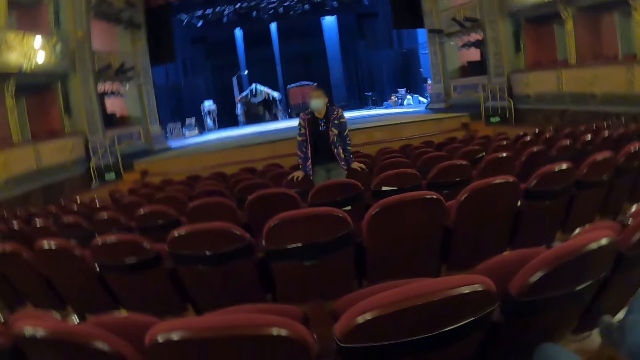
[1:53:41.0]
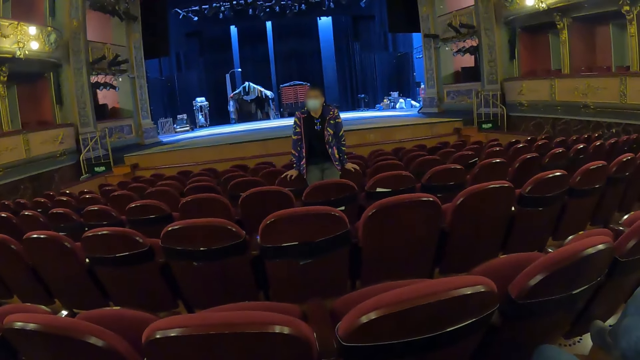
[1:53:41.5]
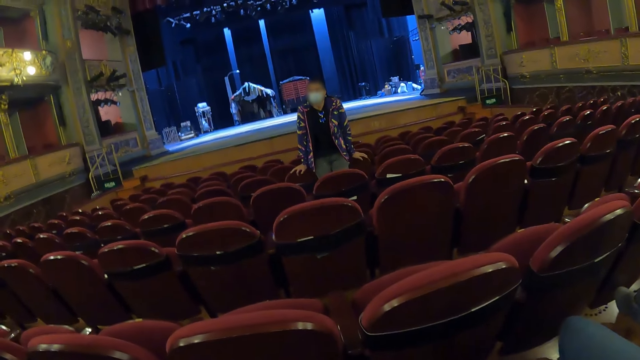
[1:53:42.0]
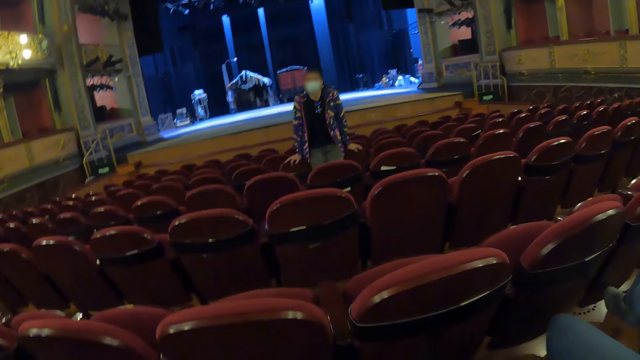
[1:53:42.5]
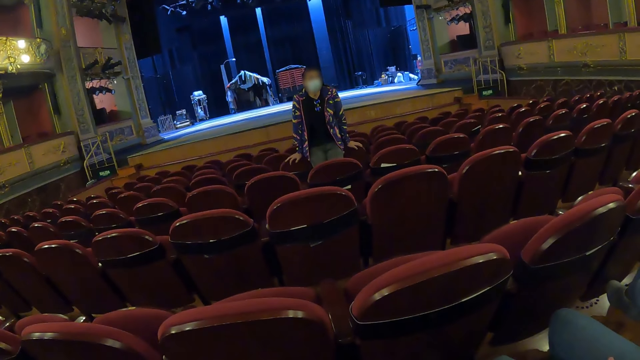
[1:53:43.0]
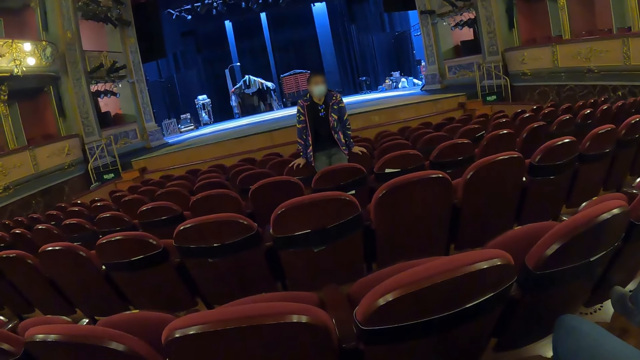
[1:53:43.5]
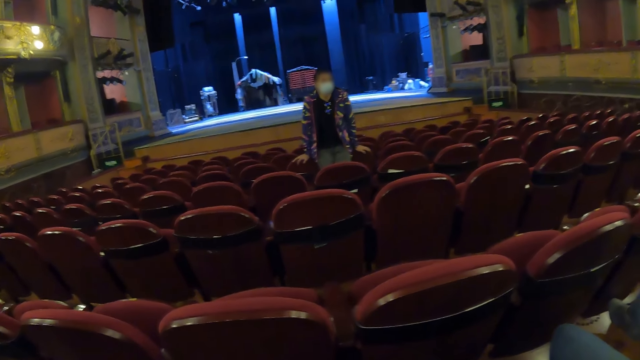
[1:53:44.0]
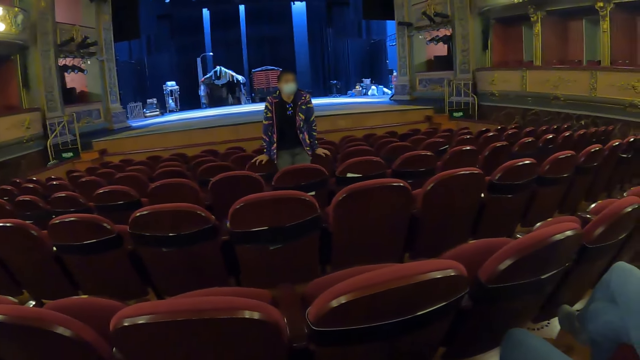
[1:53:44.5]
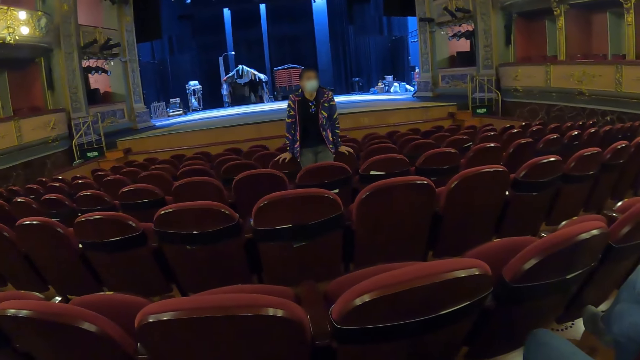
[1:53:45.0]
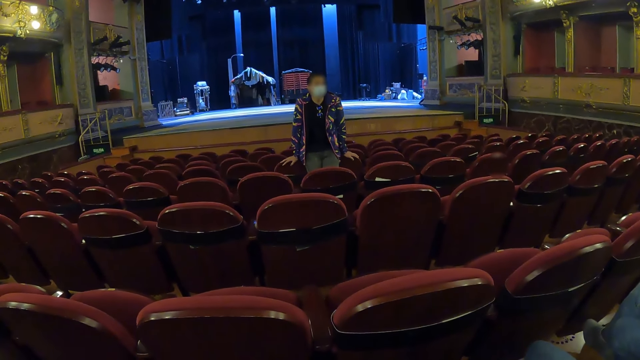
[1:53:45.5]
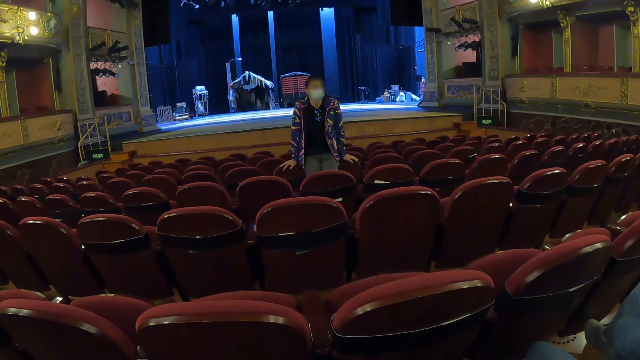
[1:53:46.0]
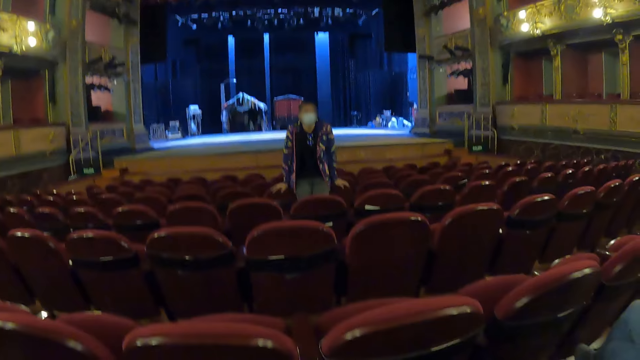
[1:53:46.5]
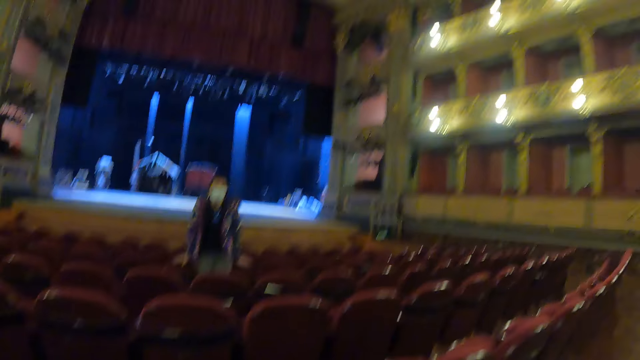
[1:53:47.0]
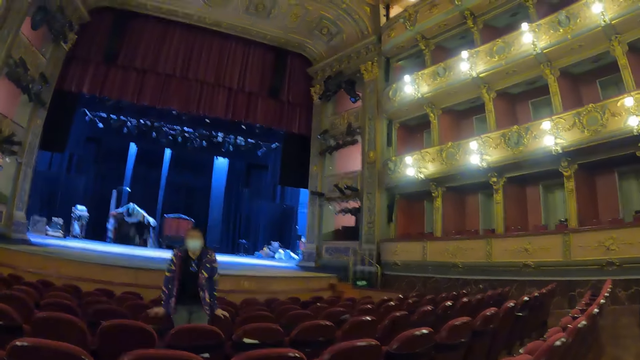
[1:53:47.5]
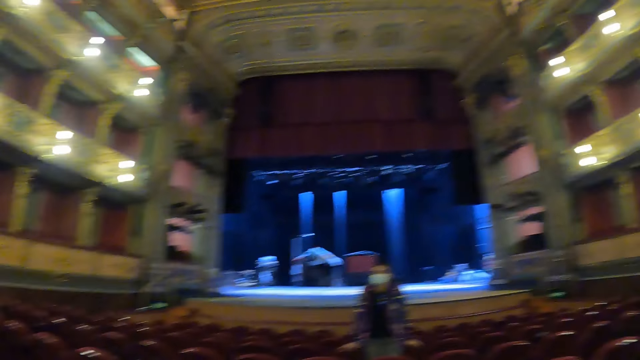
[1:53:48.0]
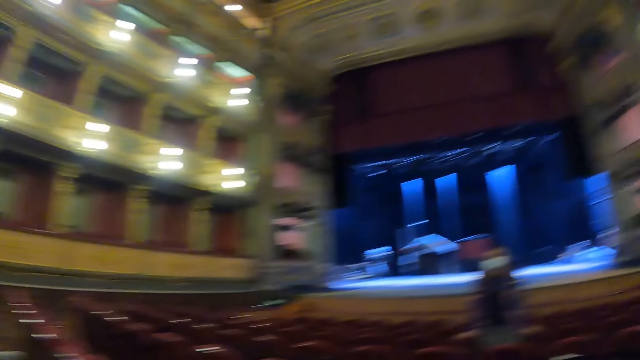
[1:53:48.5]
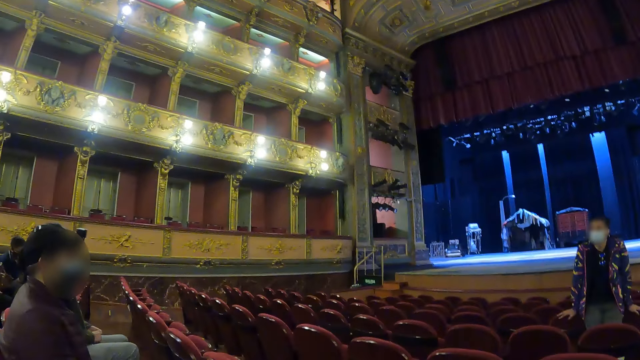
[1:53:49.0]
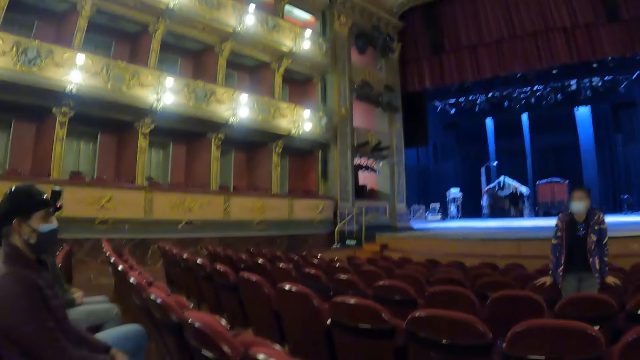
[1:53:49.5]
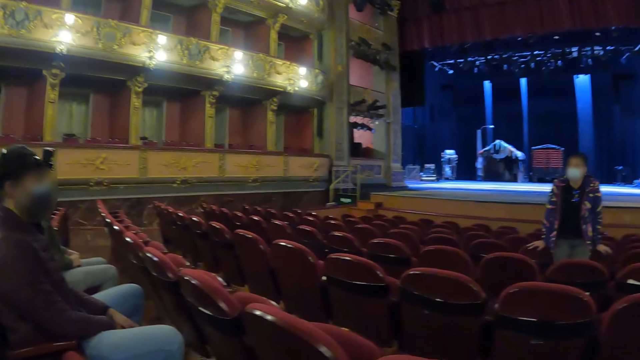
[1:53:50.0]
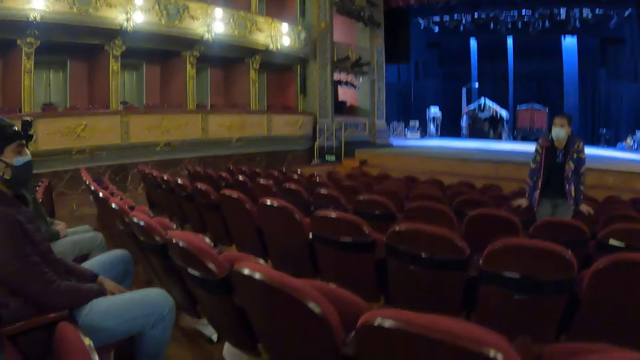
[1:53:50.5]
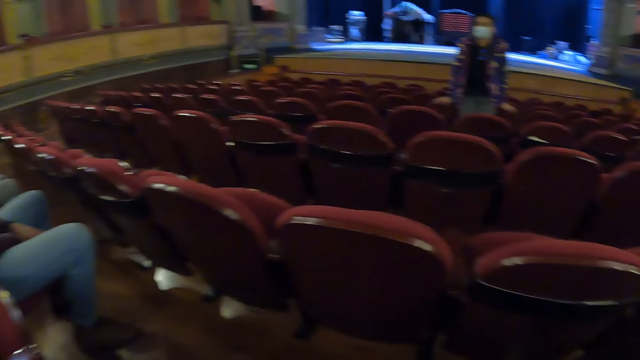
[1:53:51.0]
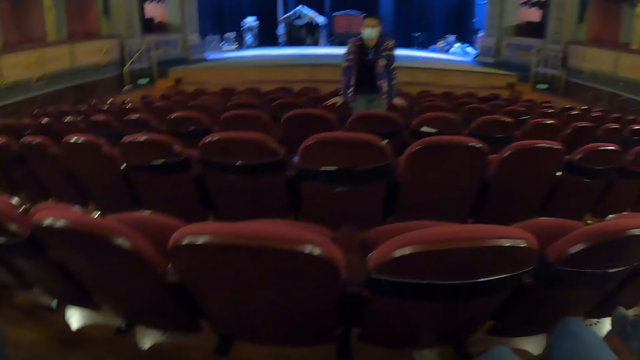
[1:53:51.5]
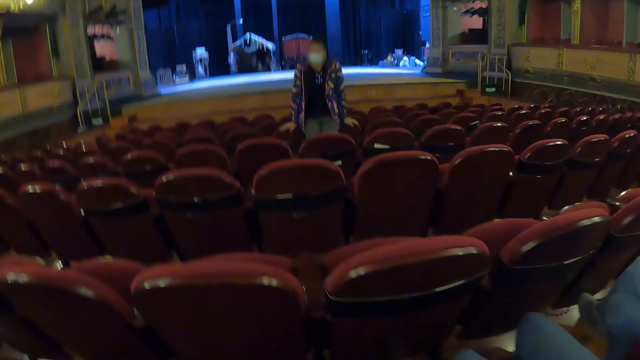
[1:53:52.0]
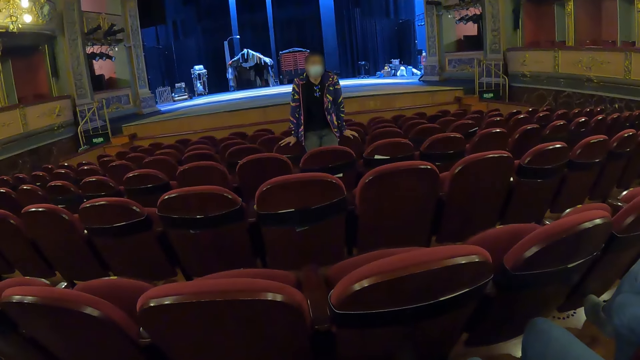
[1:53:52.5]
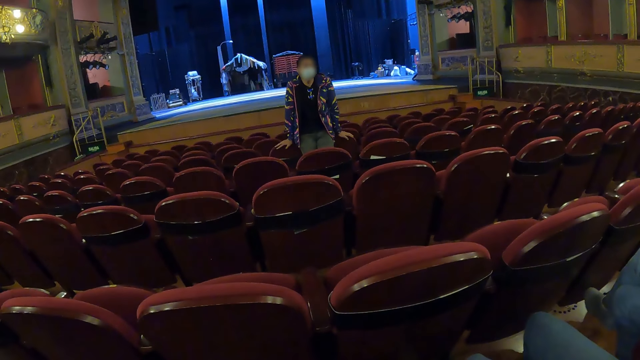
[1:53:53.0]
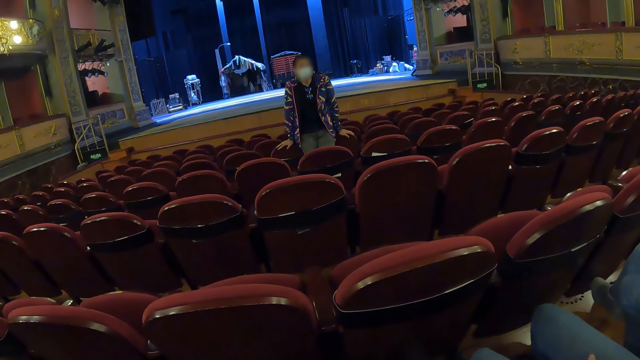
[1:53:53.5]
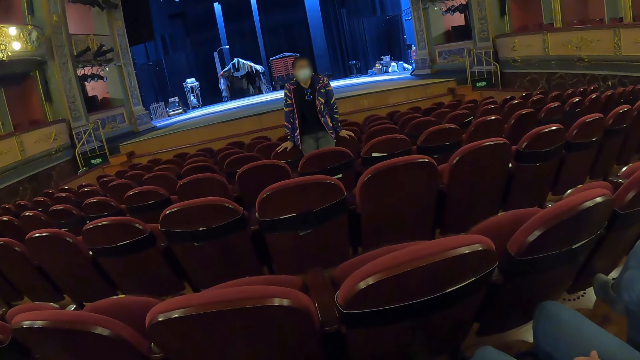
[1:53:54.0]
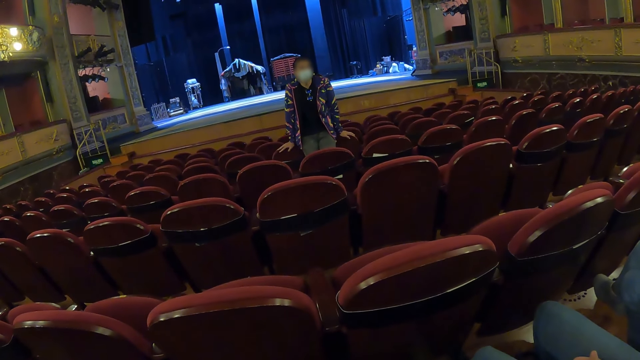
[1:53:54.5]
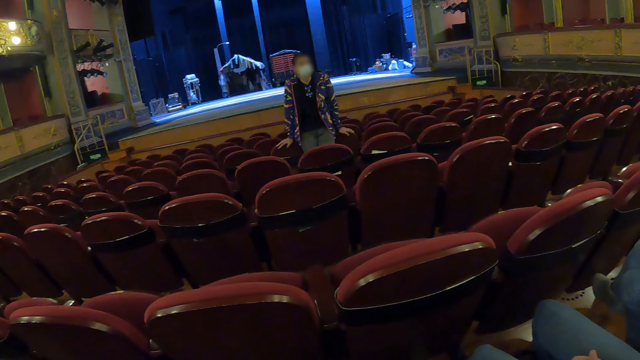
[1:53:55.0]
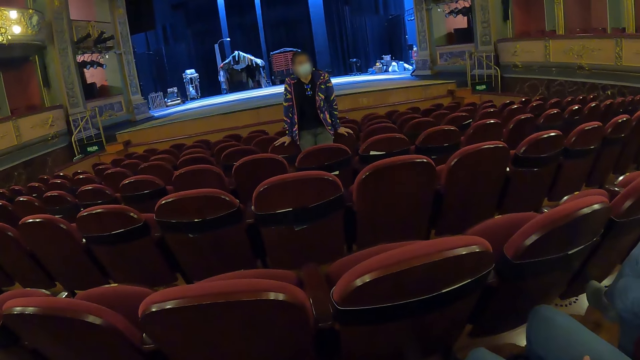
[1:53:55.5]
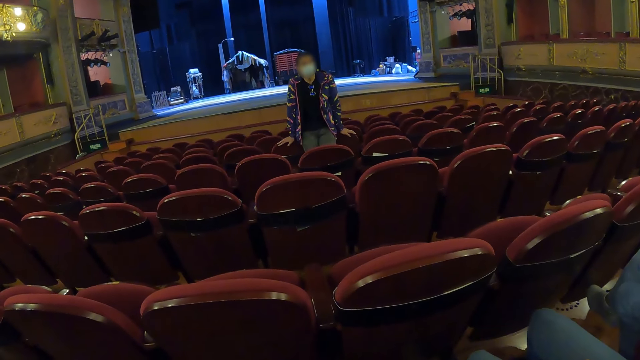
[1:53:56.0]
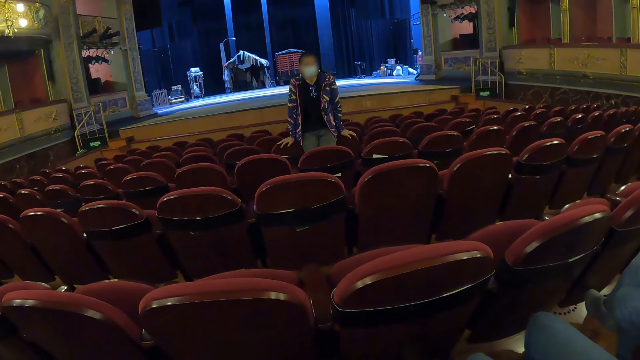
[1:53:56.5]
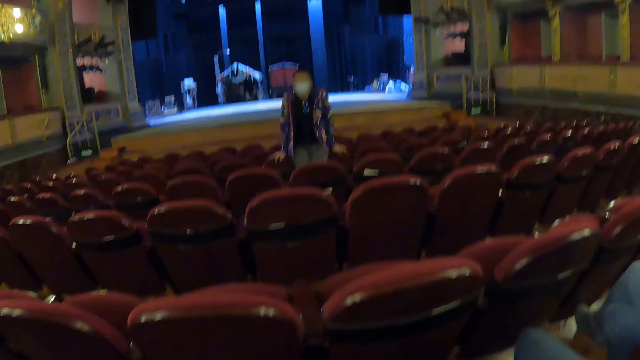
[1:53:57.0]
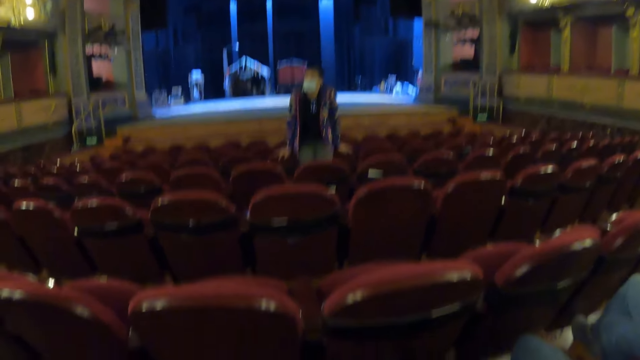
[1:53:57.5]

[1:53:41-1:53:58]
The camera wearer looks around. A woman interacts with people.

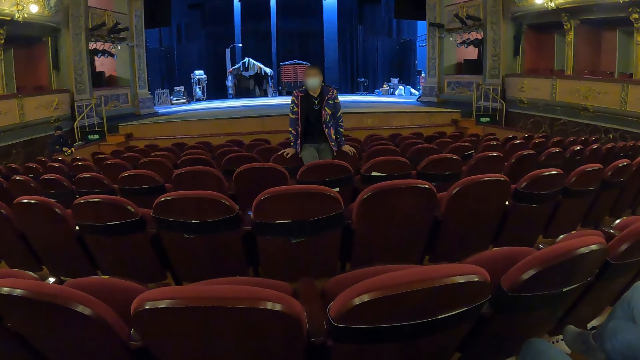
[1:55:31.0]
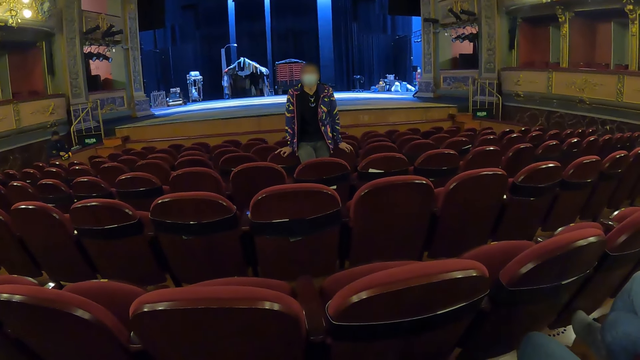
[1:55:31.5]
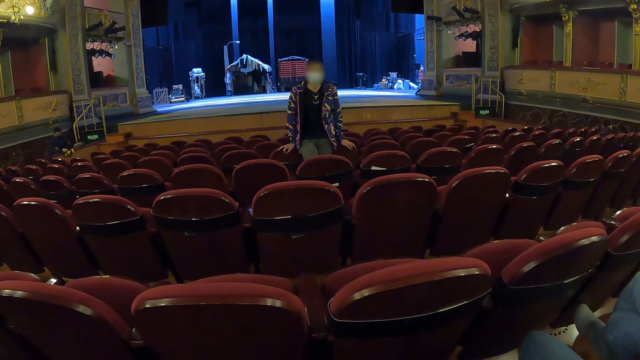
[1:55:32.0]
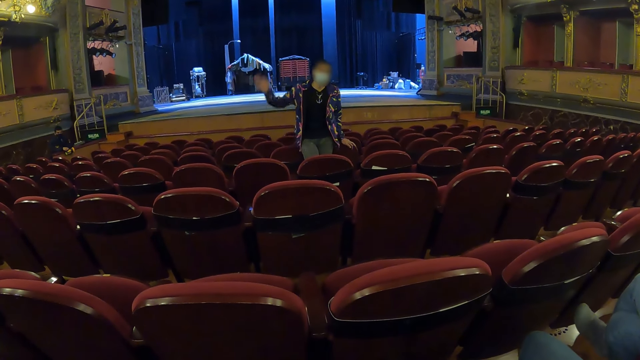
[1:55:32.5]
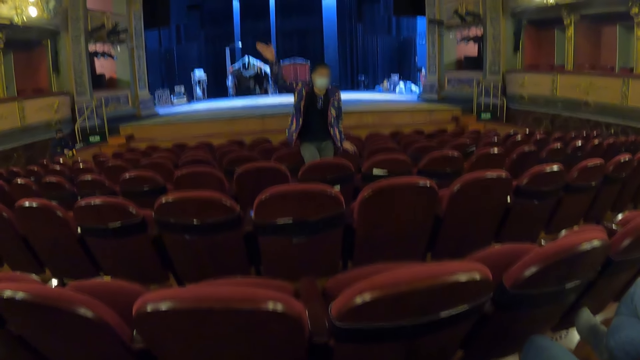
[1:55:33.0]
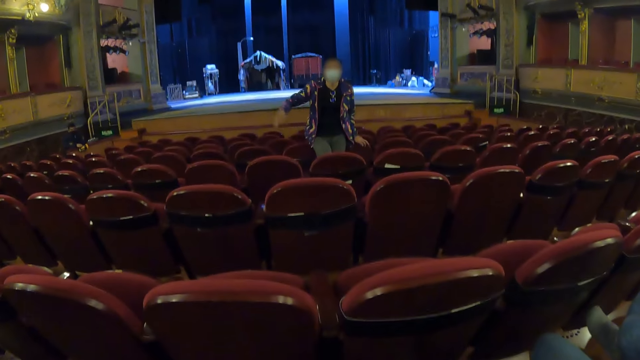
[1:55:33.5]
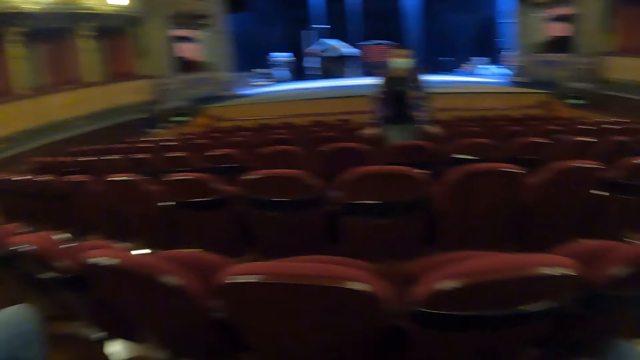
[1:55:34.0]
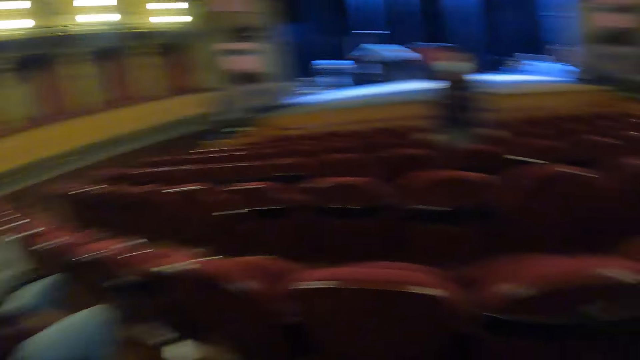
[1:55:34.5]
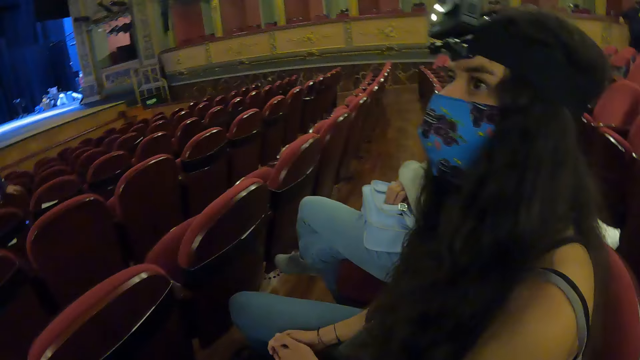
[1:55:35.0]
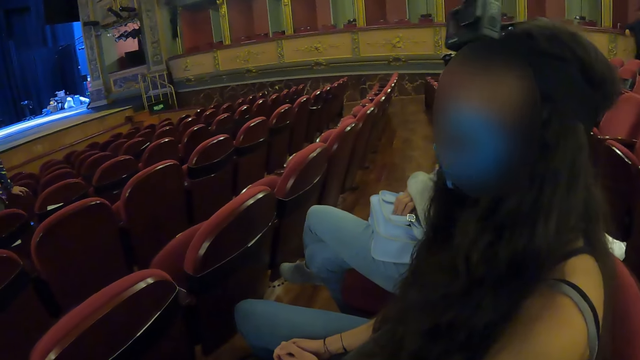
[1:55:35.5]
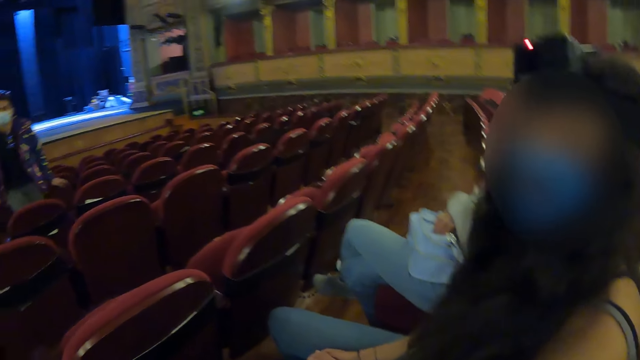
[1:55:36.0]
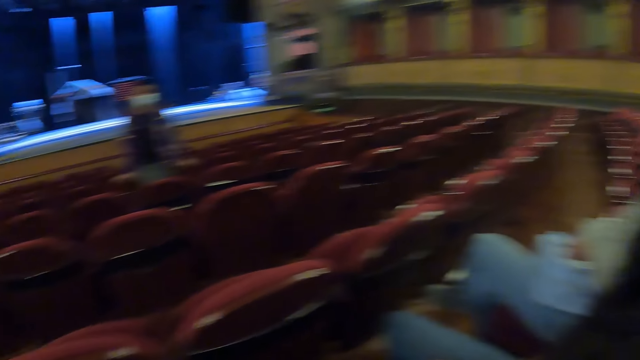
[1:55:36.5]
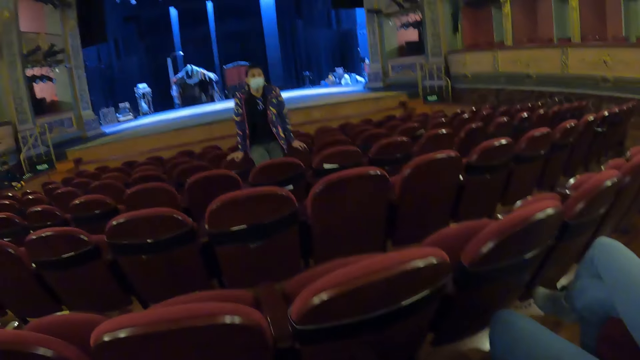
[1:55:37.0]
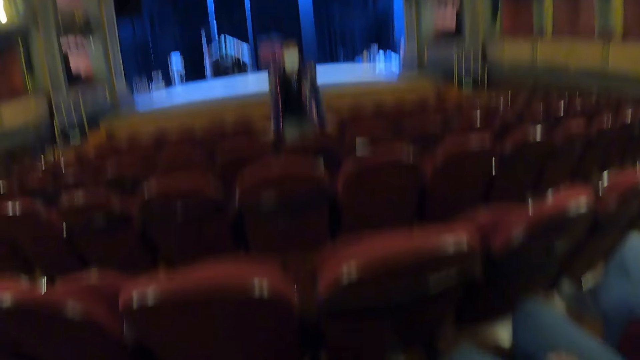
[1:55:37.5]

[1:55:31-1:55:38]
A woman raises her hand. The camera wearer looks around.
